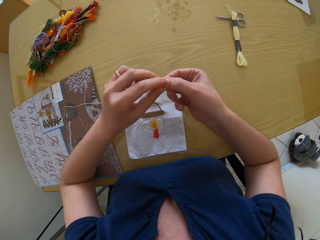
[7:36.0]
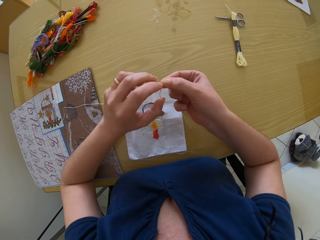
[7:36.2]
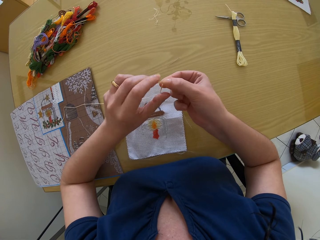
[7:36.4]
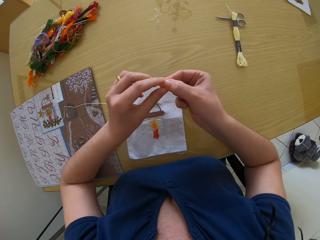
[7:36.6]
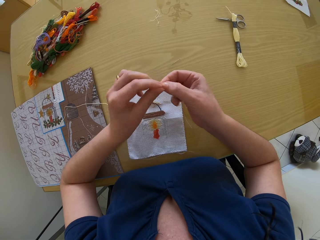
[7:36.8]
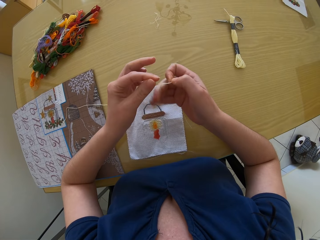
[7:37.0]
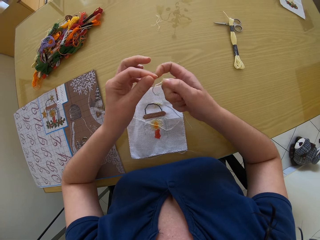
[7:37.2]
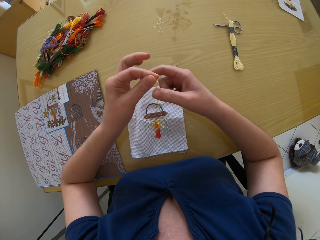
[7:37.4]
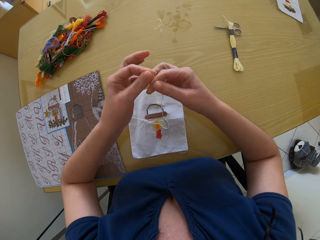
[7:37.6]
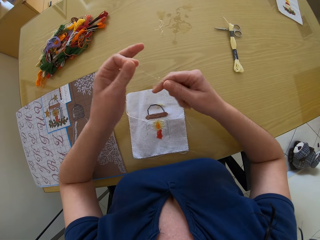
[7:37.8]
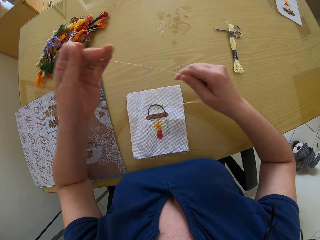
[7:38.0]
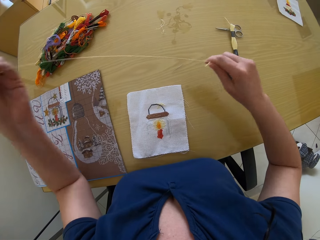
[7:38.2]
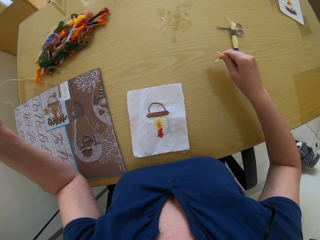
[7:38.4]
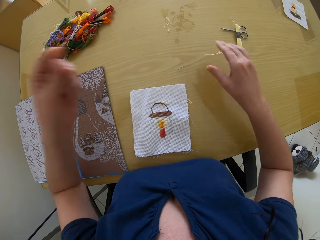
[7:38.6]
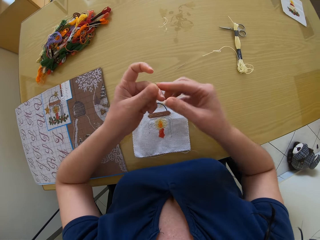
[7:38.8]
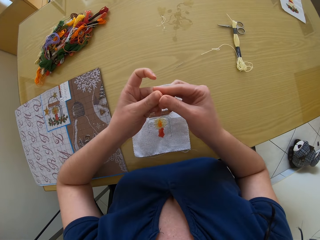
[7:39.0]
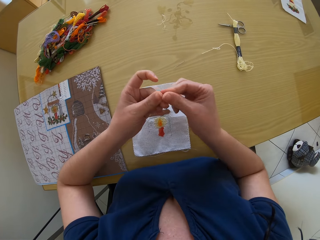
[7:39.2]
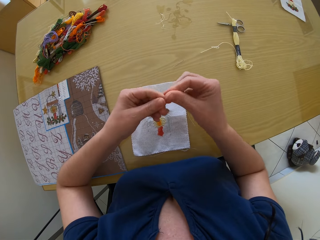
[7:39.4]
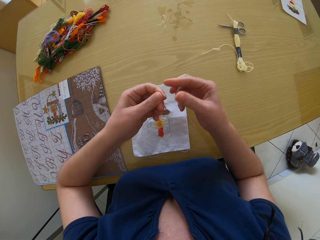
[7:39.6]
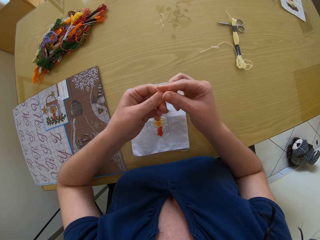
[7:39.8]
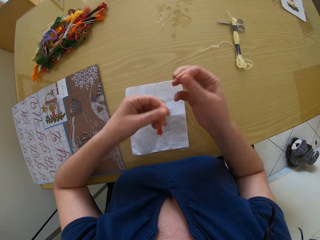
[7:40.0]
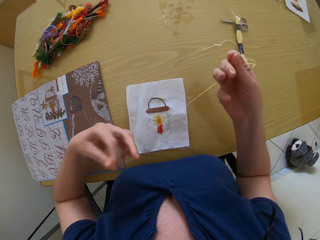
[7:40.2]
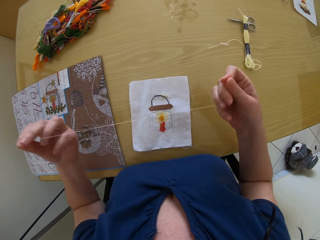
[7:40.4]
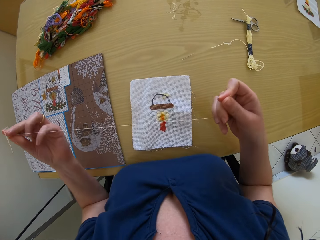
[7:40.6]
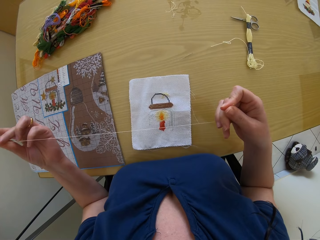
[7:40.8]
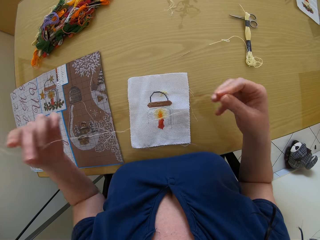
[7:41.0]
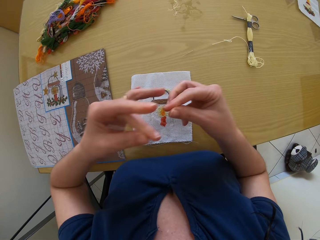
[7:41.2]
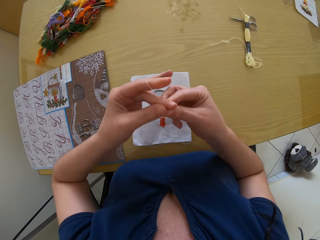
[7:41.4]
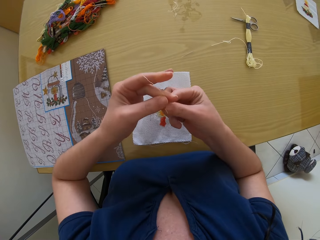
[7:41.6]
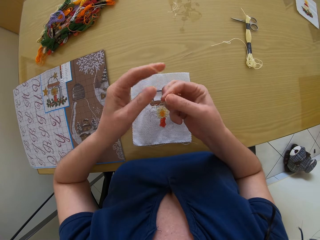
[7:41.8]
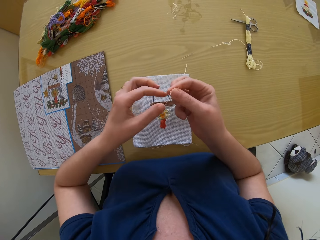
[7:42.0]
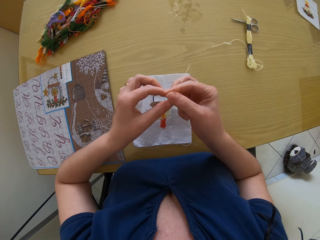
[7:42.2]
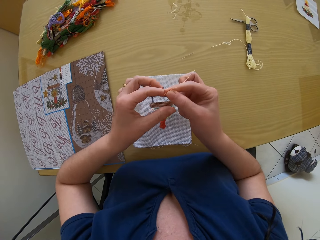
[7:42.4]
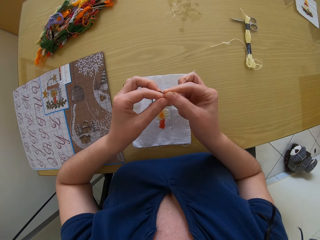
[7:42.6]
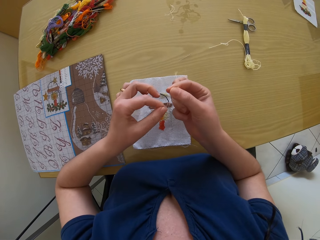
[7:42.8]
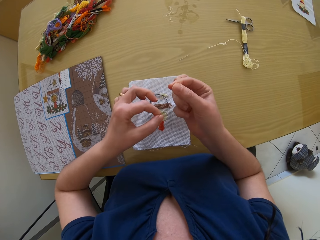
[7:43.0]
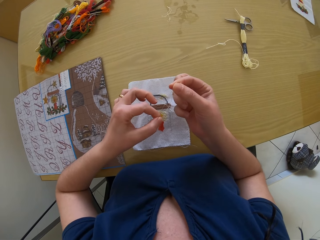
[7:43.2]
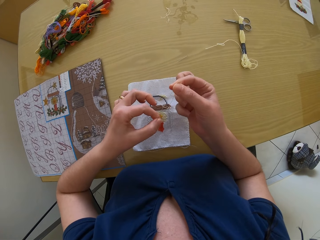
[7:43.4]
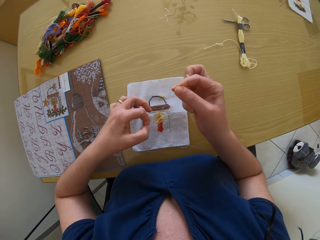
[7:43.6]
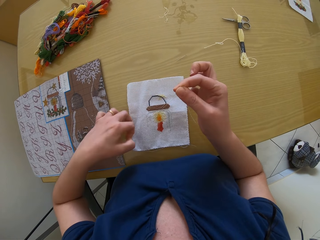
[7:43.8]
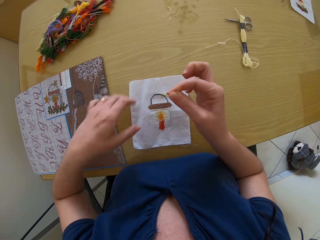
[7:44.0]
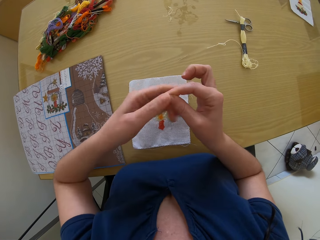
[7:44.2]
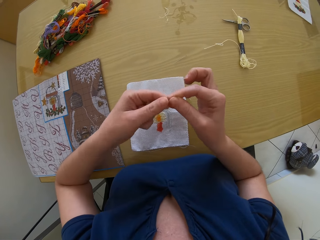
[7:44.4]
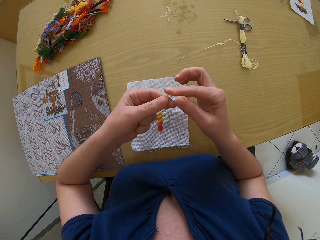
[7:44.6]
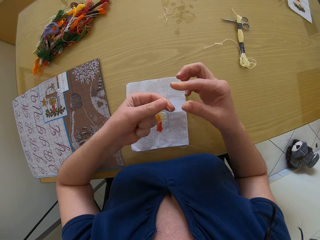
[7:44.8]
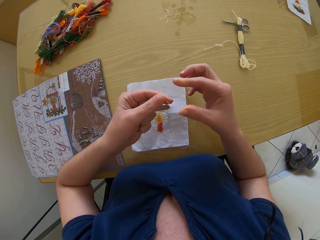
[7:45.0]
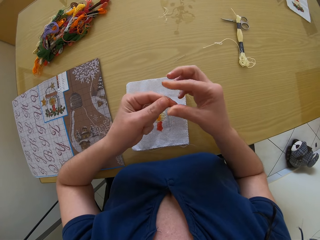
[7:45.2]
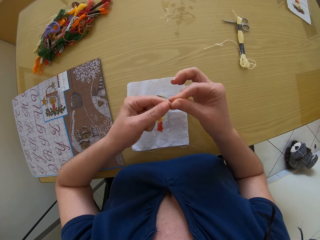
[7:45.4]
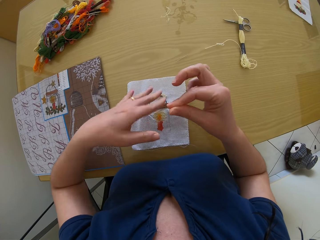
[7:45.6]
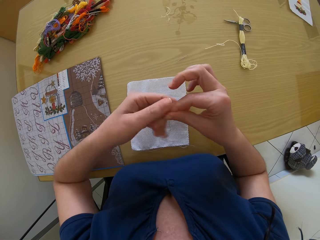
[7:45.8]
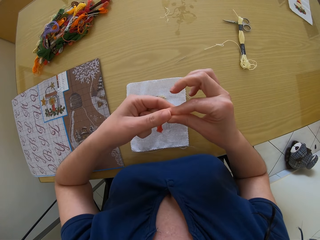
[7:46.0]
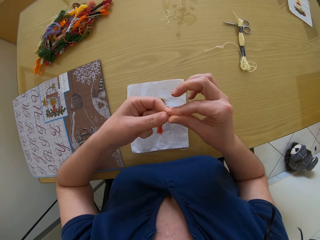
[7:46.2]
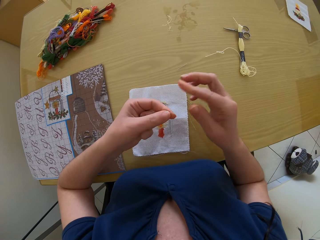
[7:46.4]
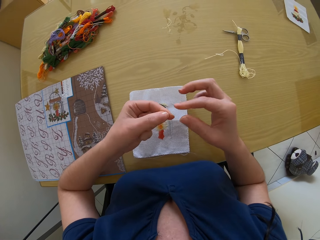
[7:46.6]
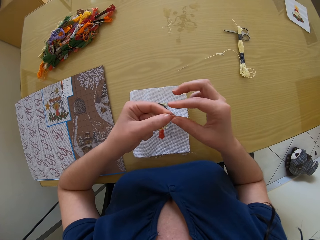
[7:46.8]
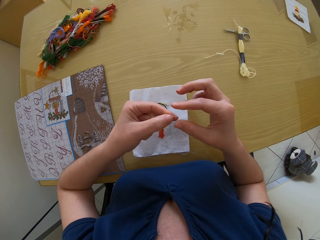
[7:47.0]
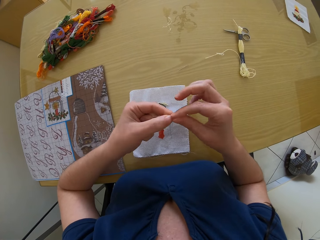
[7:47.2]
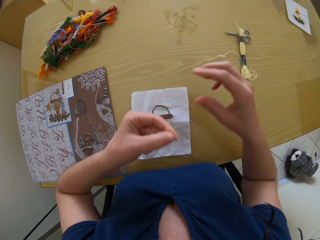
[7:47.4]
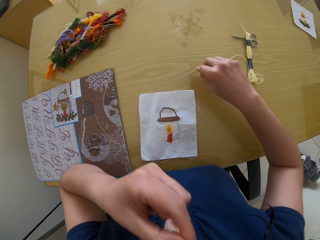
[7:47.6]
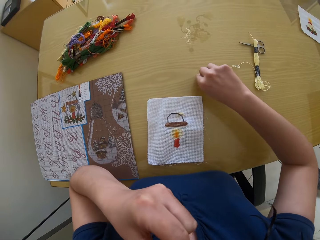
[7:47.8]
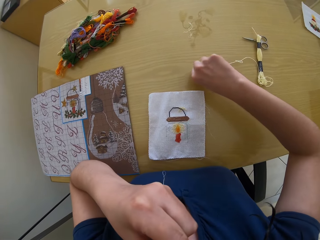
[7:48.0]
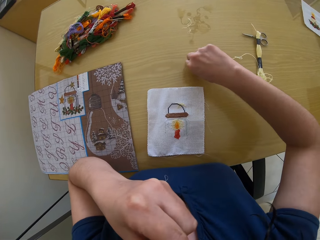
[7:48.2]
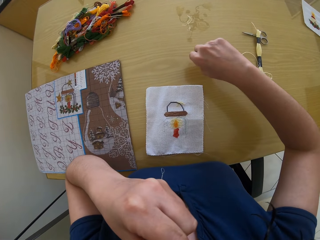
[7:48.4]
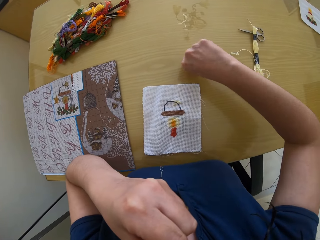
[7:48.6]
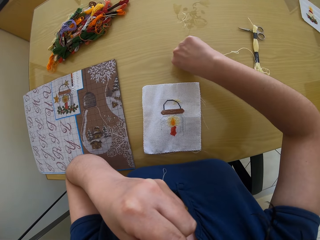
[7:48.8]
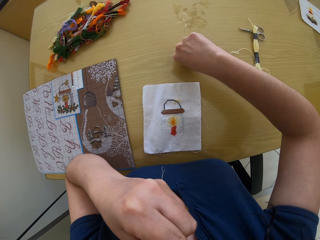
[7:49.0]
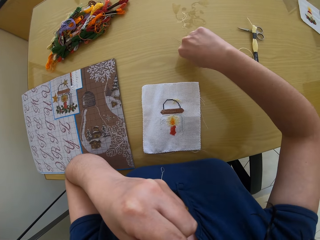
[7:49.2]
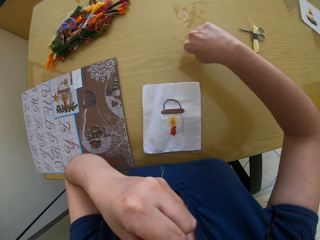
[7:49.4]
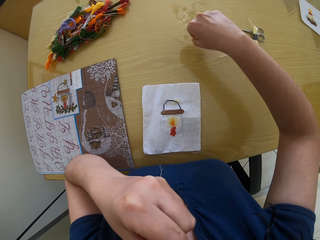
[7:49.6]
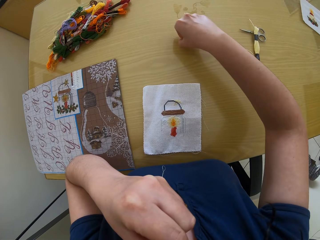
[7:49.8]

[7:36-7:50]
The camera wearer moves both hands. She stretches out the thread in her left hand with both hands. She pulls the thread. She ties the thread. She pulls the thread. She holds the thread in her left hand. She puts the thread in her mouth. She picks the needle from the table with her right hand.

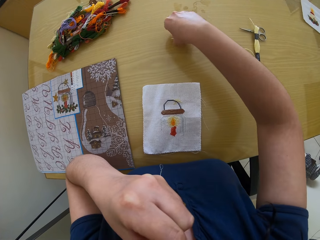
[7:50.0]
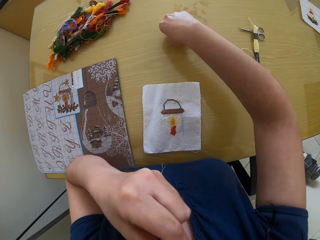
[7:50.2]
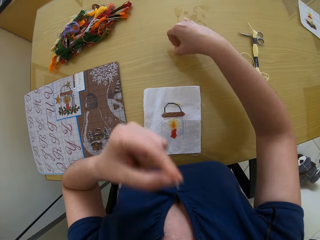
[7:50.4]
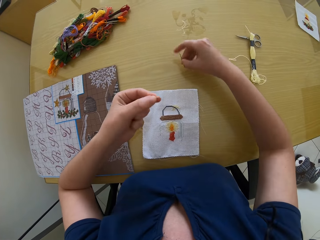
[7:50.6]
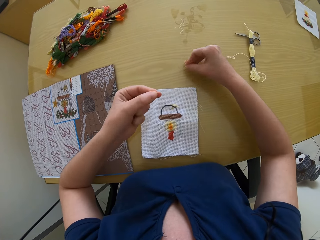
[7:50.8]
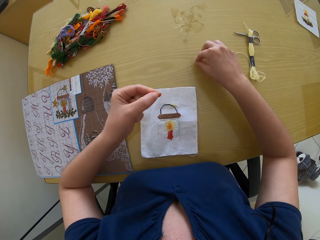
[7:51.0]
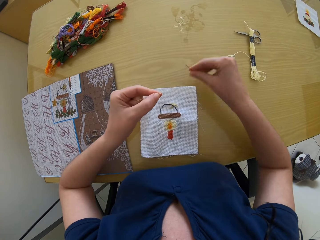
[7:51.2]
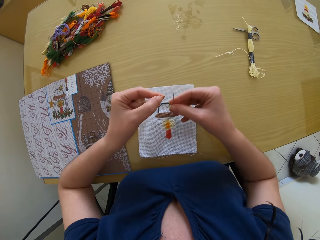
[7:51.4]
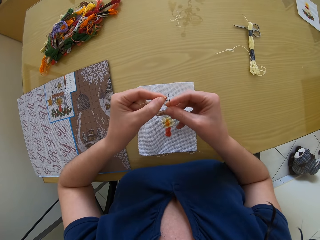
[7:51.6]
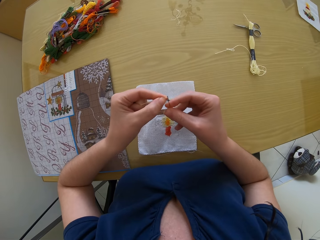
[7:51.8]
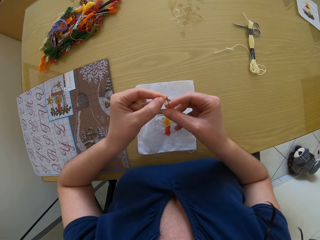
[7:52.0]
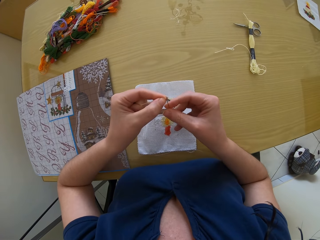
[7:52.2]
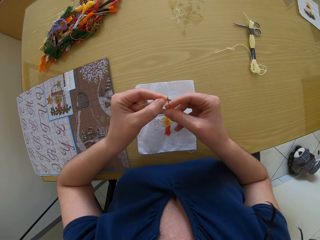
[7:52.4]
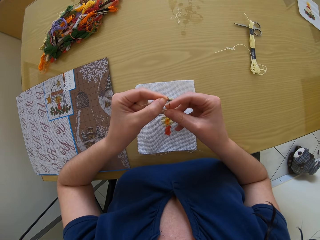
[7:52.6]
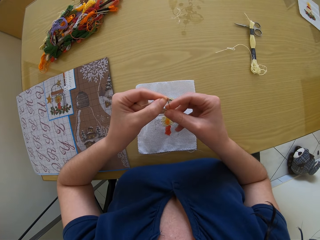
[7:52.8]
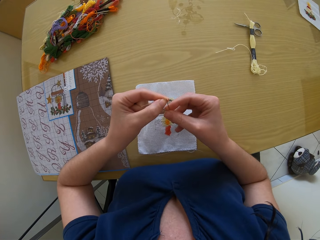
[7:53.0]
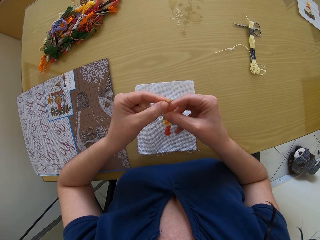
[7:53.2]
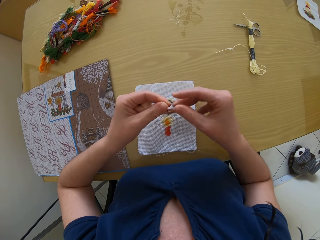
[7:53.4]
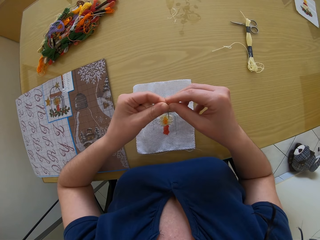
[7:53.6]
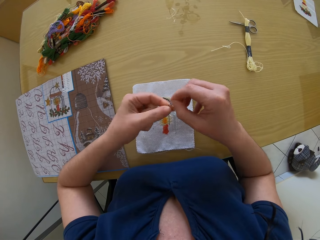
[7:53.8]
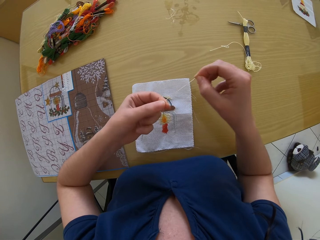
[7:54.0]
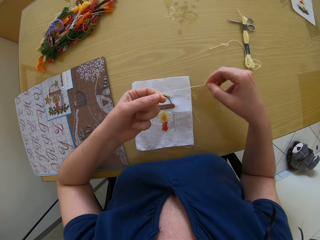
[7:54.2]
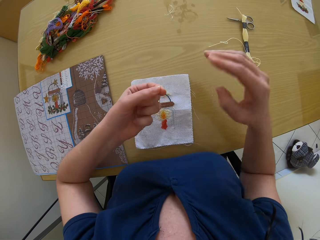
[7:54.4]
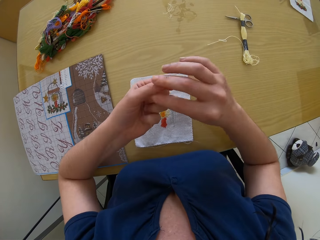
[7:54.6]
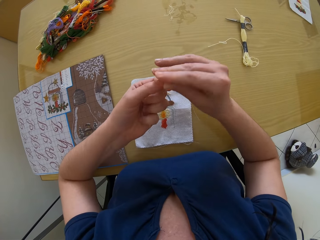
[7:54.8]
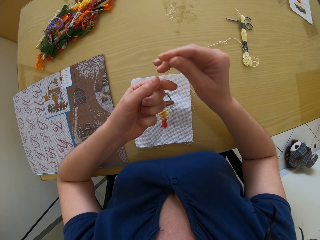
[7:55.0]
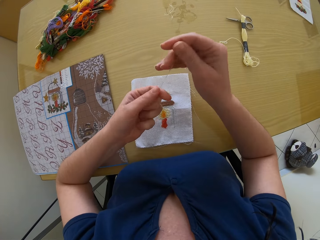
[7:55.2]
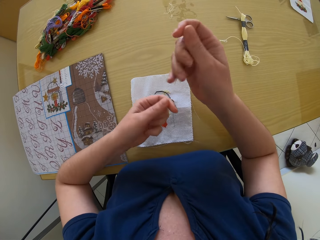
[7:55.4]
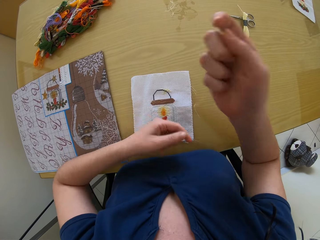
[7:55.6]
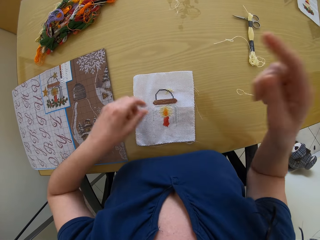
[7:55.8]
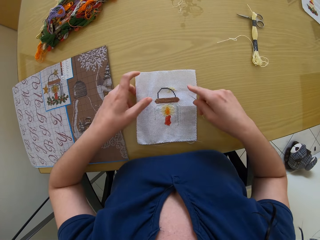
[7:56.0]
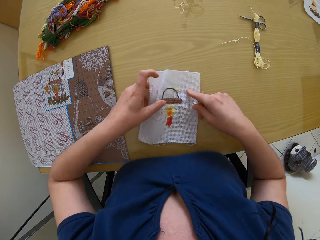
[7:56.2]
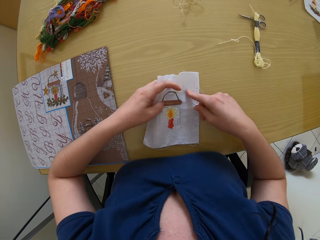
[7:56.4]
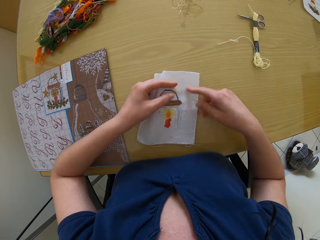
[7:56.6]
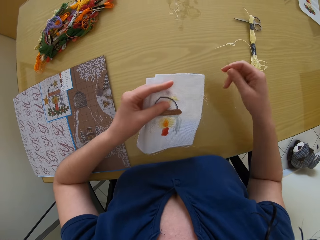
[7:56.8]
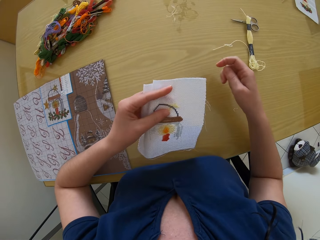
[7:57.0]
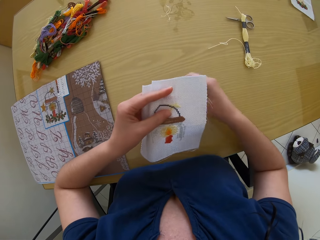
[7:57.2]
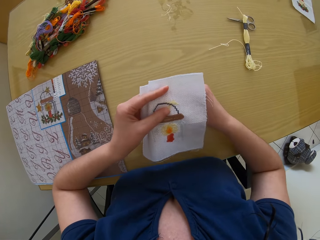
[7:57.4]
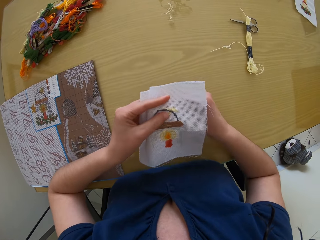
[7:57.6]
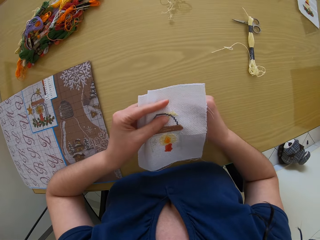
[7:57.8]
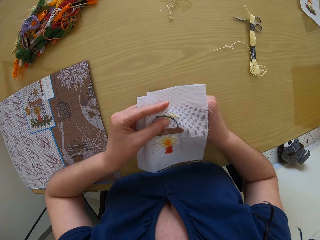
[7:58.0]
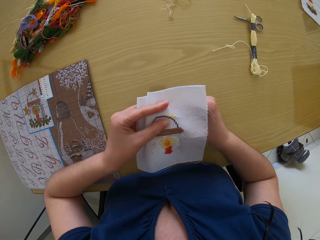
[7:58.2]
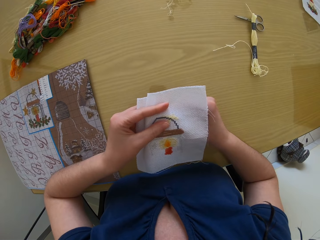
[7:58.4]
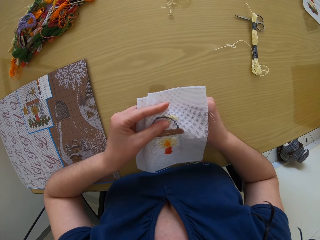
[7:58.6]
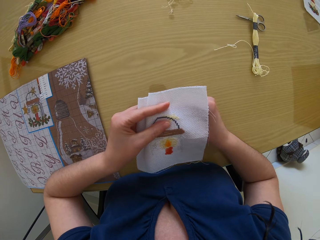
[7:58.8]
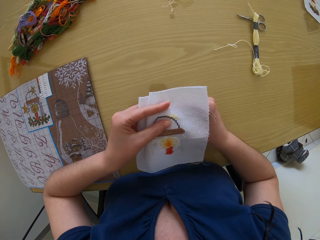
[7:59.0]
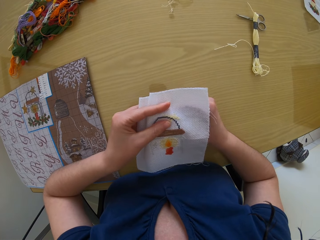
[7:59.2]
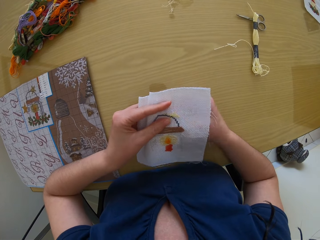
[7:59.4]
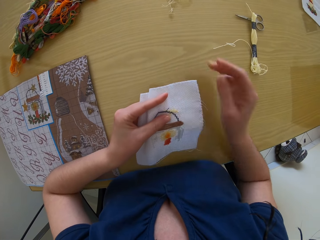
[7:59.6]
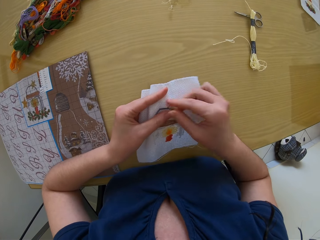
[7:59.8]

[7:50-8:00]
The camera wearer moves the left hand. She lifts the needle. She puts the thread in her left hand into the eye of the needle. She pulls the thread. She holds the needle in her right hand. She pulls the thread. She picks the piece of fabric or cloth from the table with her left hand. She looks at the cloth. She embroiders on the piece of fabric with the threaded needle in her right hand.
